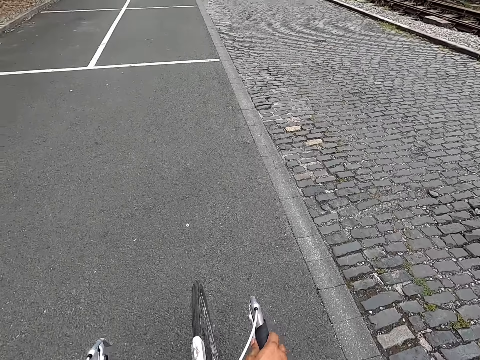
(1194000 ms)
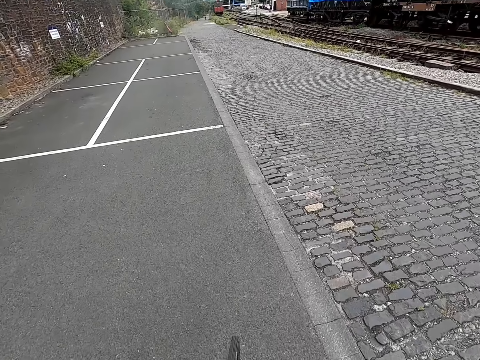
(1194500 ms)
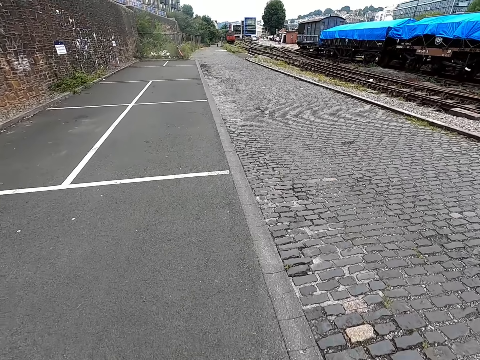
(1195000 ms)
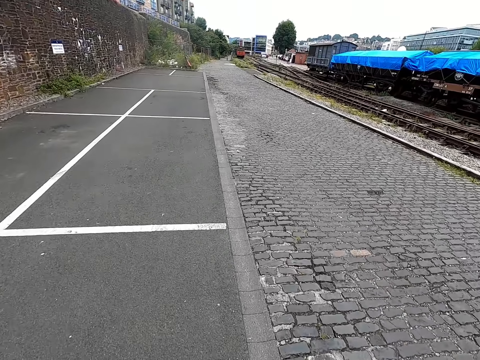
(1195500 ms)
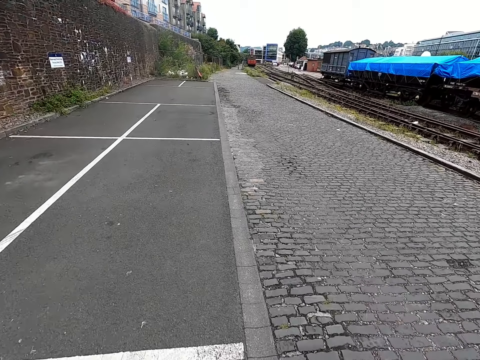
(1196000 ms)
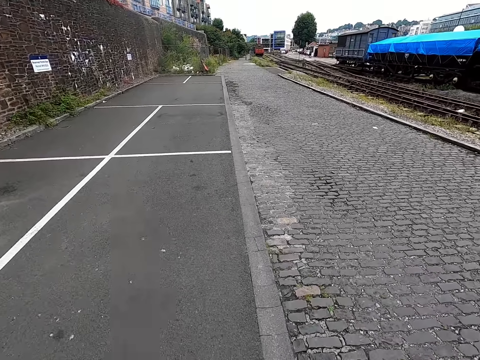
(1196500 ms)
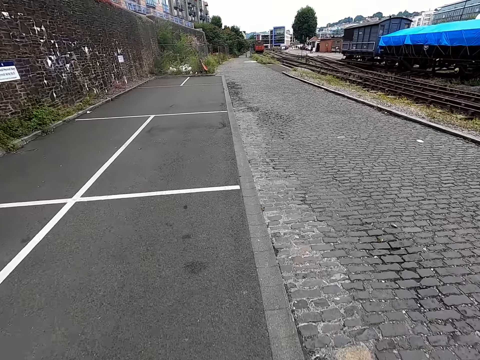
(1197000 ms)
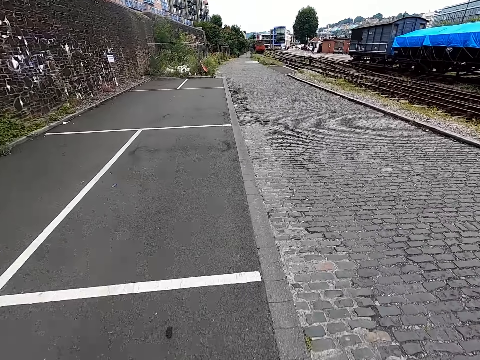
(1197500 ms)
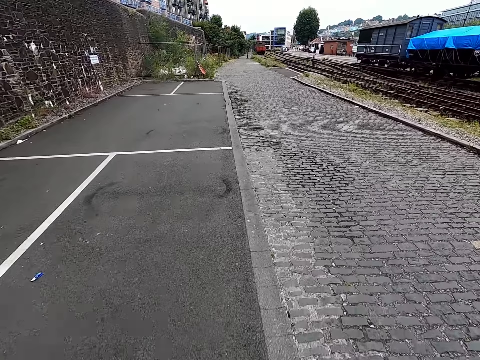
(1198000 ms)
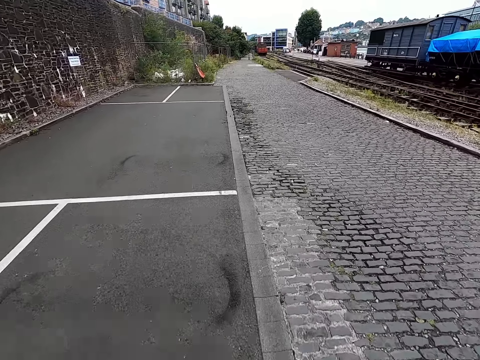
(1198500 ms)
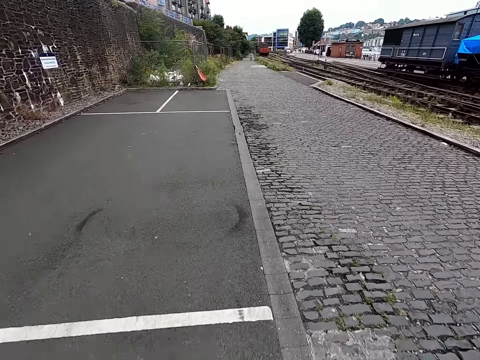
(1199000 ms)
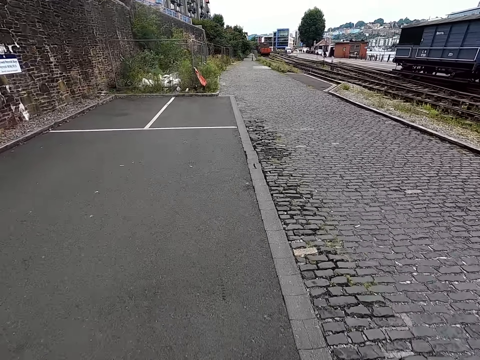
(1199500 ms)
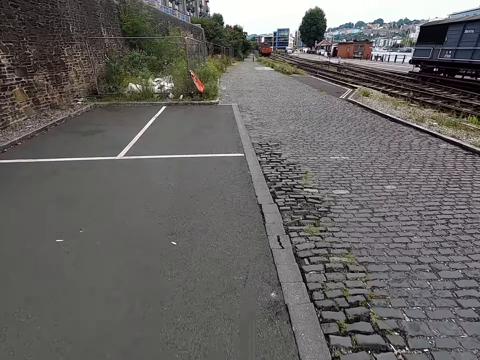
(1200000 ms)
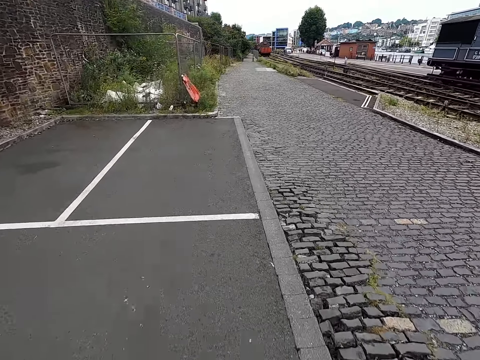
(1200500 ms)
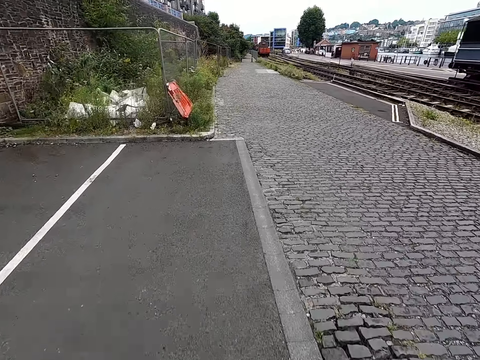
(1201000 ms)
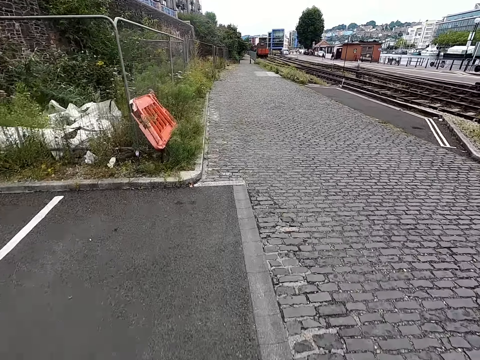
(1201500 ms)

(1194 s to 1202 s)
The camera wearer holds the bicycle handles. They ride the bicycle.

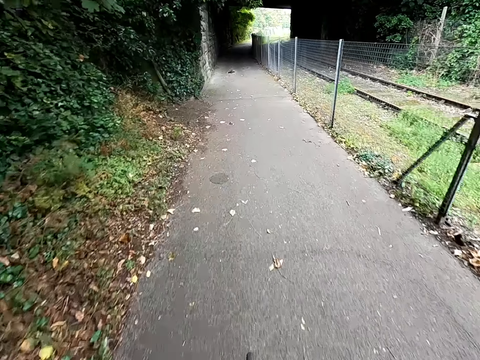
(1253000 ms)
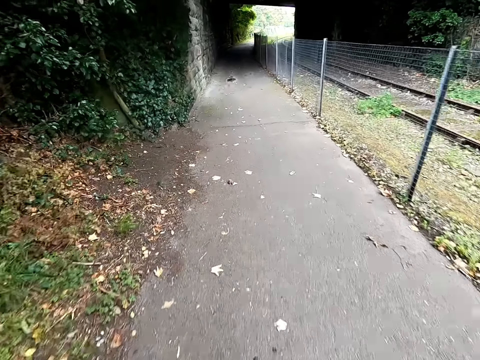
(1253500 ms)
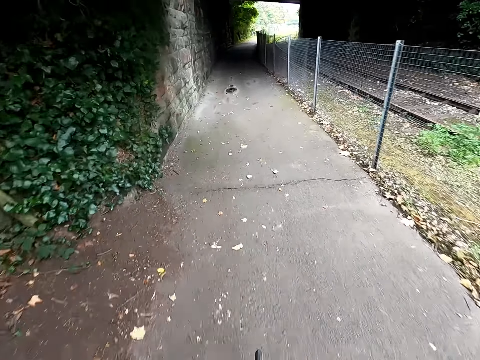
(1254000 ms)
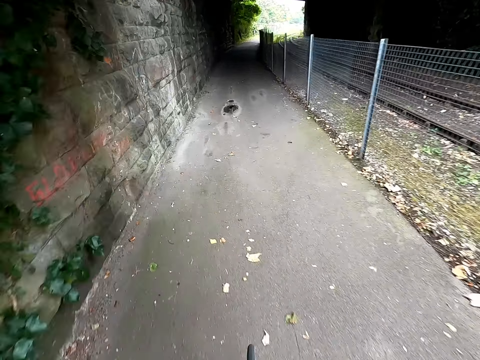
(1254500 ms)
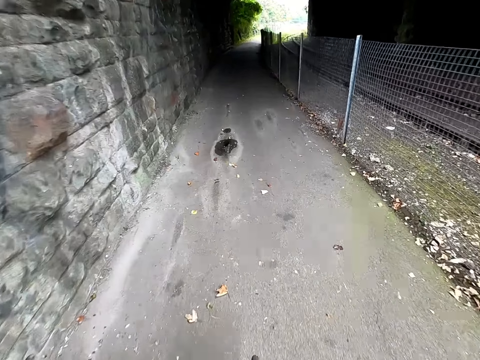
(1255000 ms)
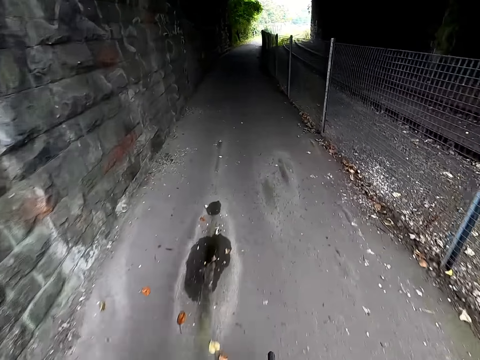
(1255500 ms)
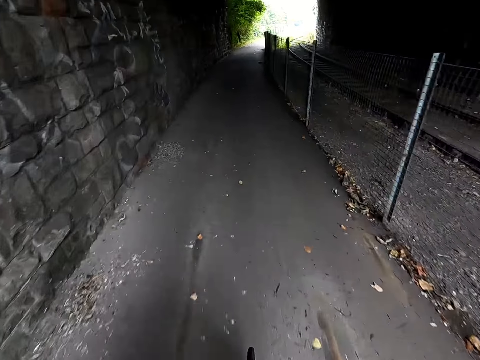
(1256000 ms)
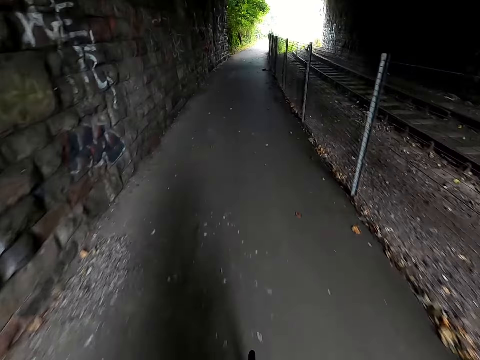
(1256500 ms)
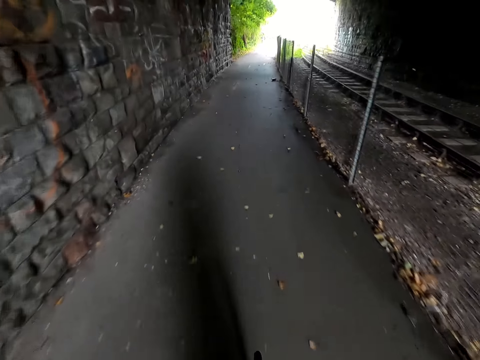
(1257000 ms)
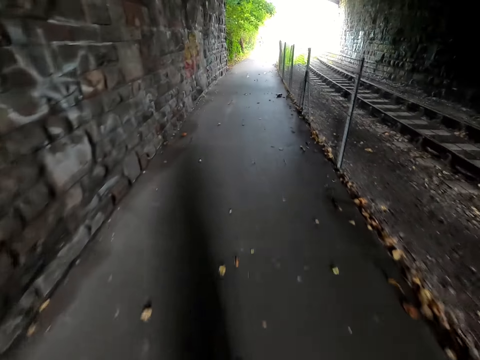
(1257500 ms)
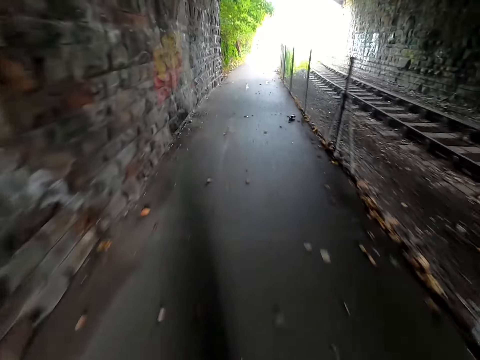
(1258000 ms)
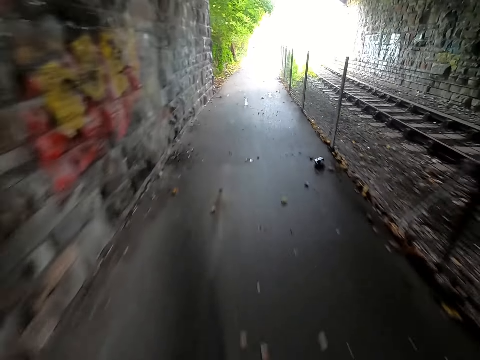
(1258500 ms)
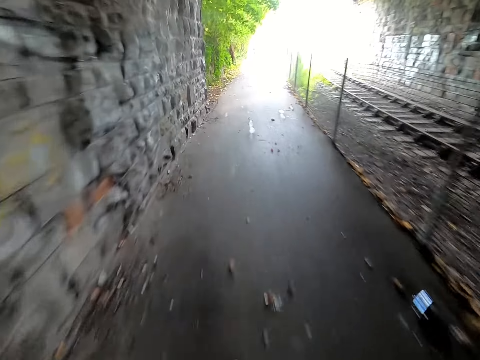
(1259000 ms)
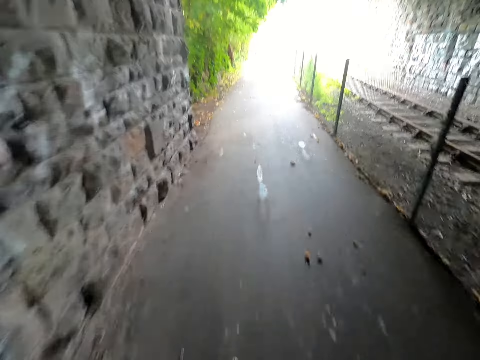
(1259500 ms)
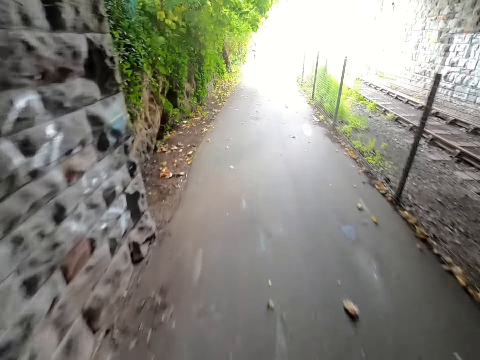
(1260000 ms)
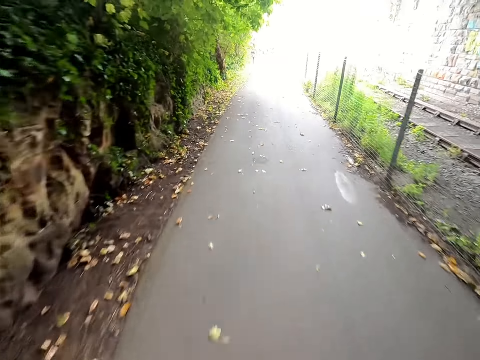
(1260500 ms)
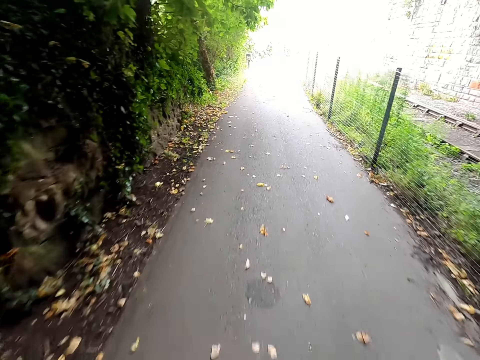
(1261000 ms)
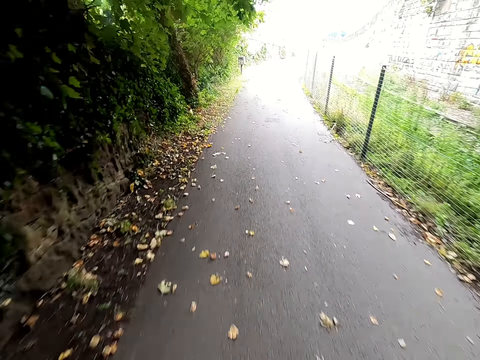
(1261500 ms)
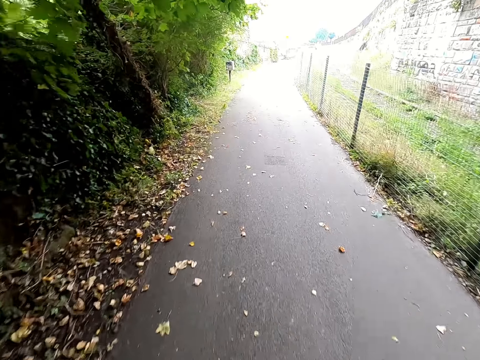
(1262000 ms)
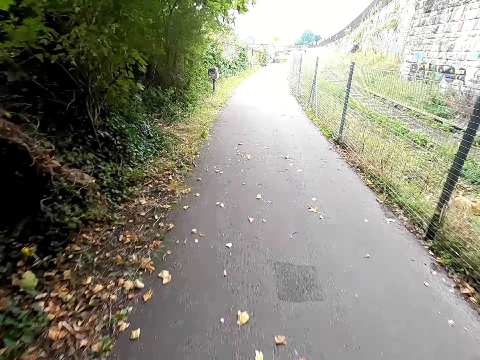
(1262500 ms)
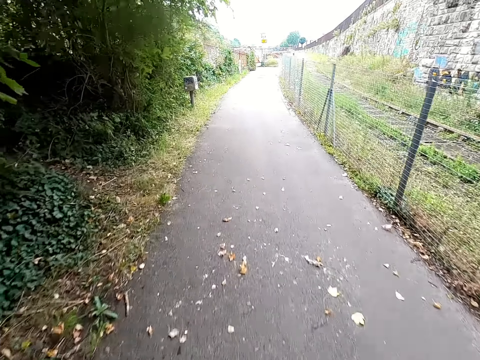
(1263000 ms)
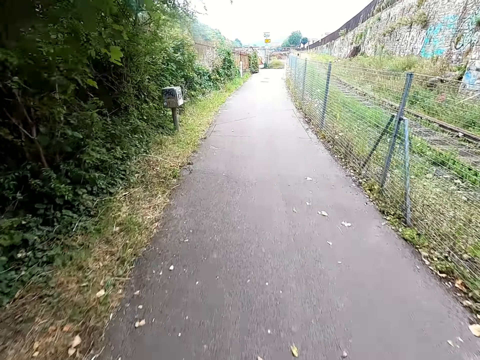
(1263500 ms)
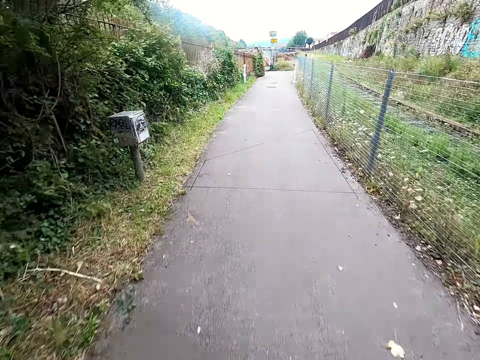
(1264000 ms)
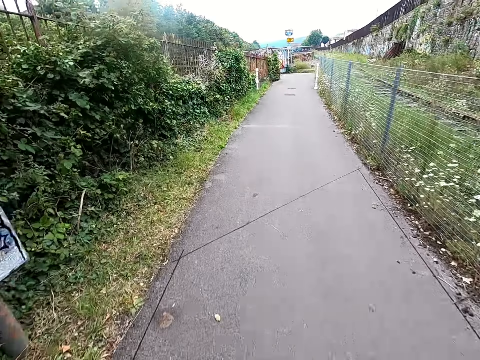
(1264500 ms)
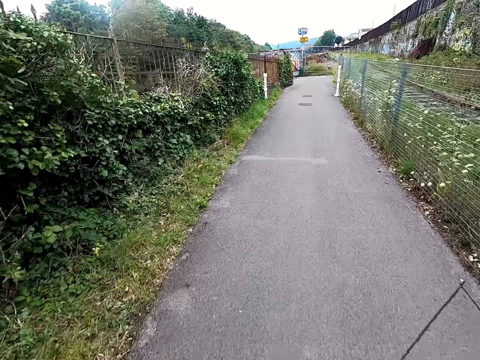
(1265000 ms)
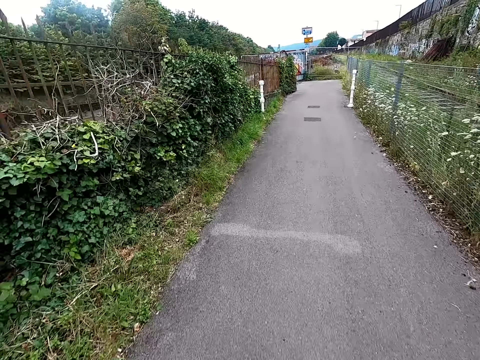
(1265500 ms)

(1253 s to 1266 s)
The camera wearer enters a tunnel. They cycle out of the tunnel.

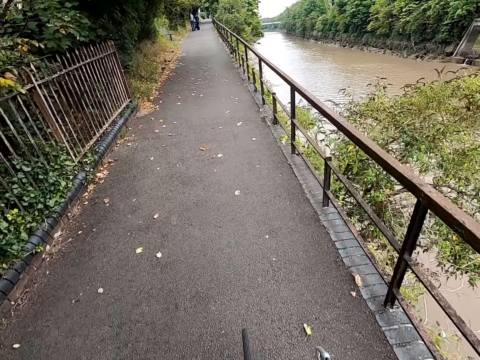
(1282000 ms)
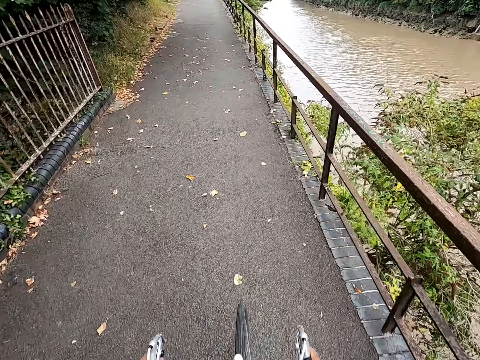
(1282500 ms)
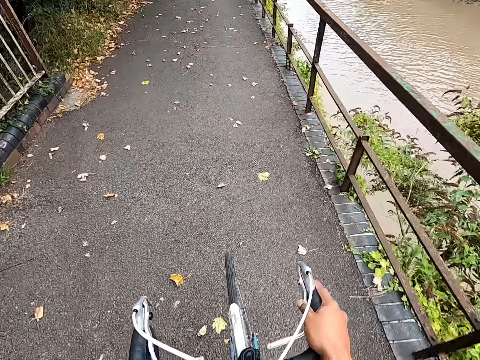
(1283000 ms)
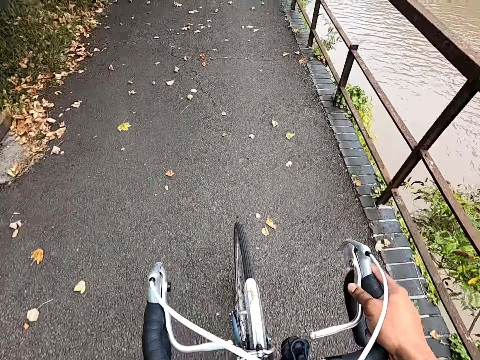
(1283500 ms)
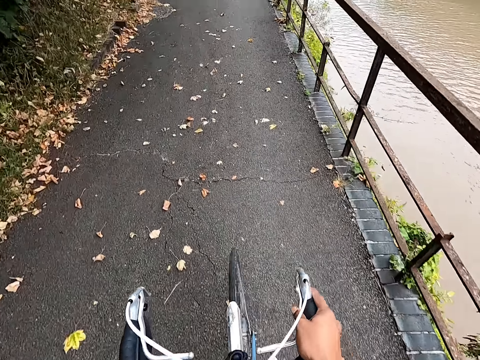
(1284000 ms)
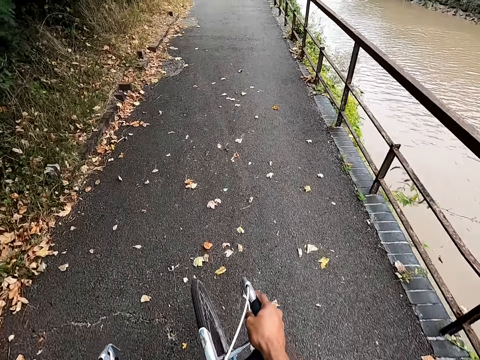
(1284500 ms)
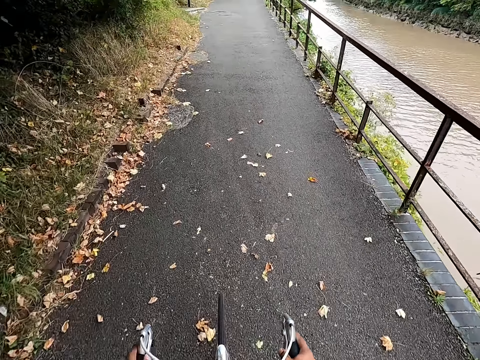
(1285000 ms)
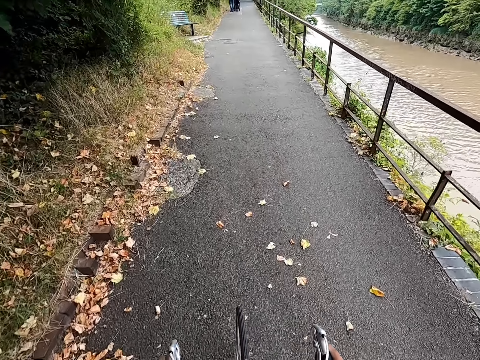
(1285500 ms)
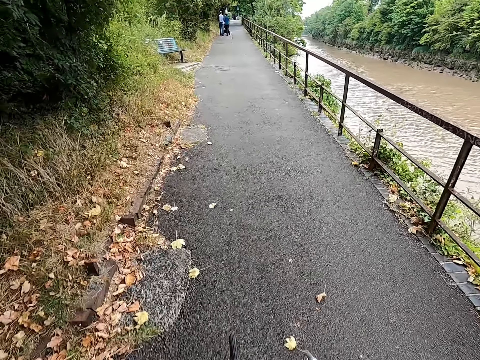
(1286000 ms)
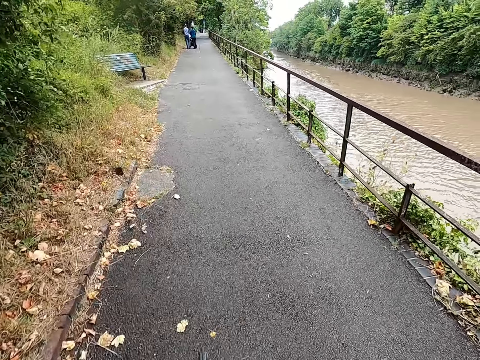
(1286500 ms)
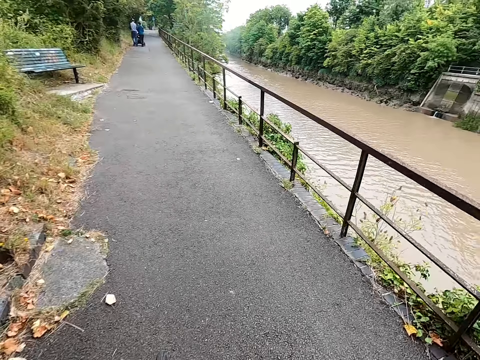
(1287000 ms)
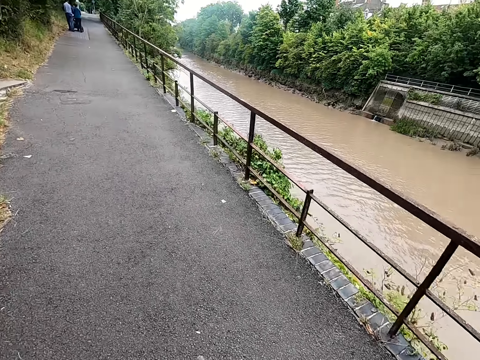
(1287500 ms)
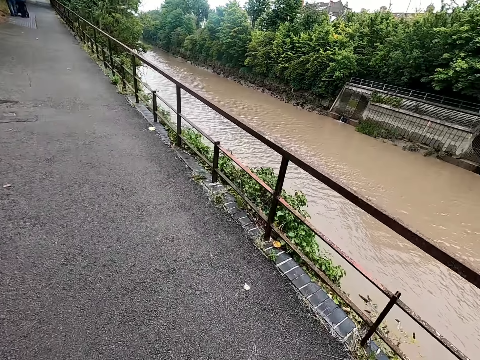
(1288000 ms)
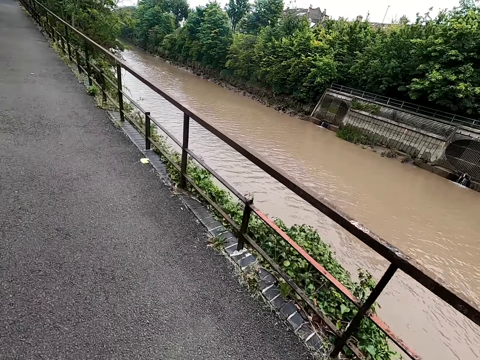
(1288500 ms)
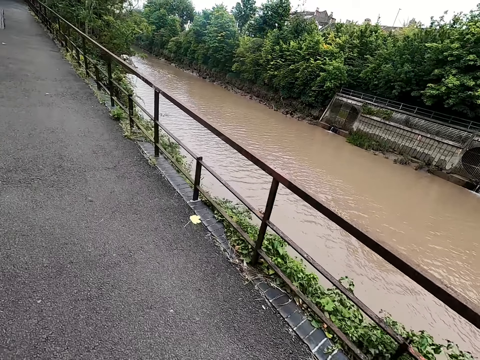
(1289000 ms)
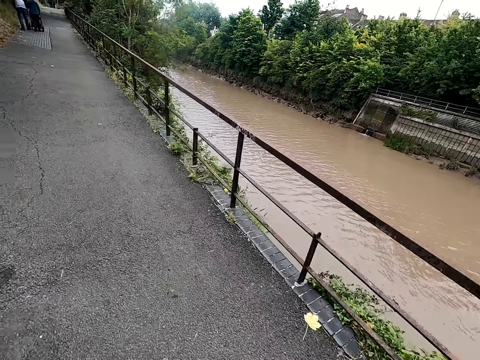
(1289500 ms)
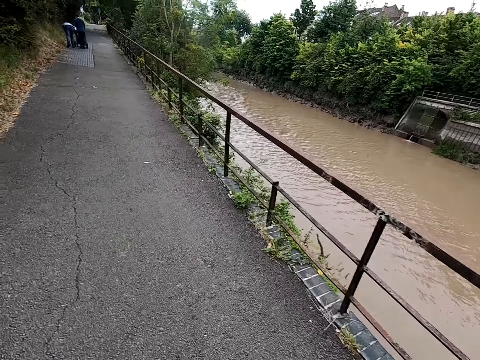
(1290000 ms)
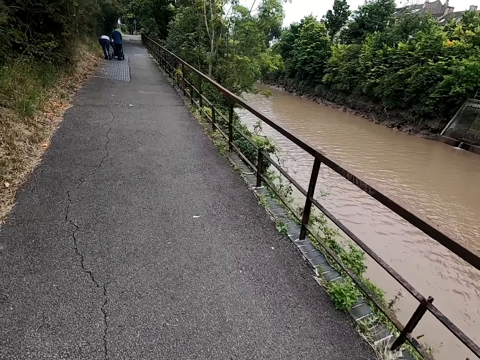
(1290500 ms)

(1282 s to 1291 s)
The camera wearer holds the bicycle handle and cycles in a road.
